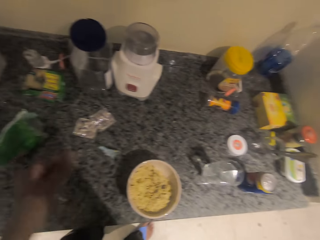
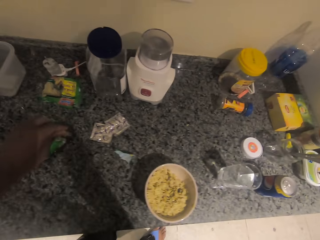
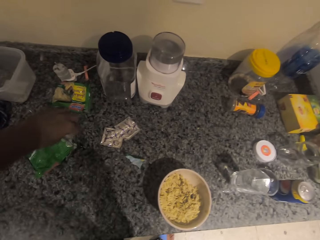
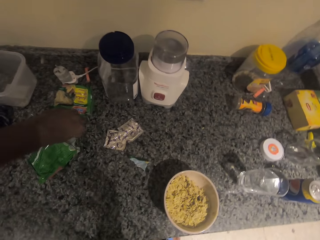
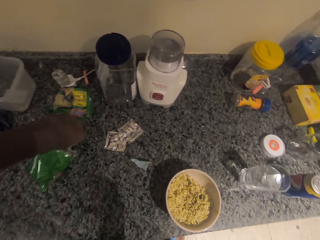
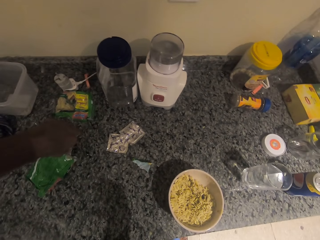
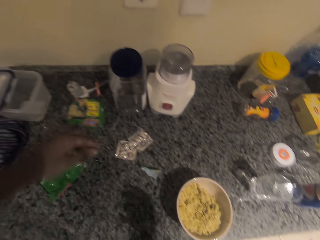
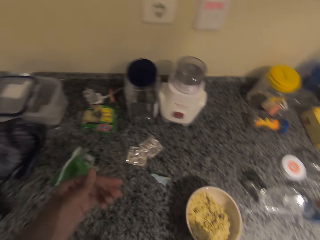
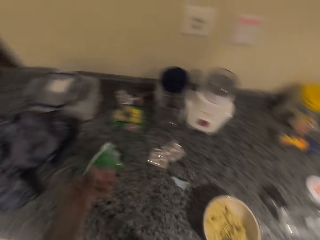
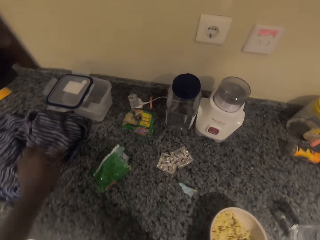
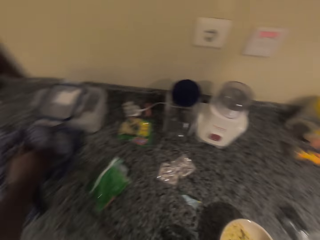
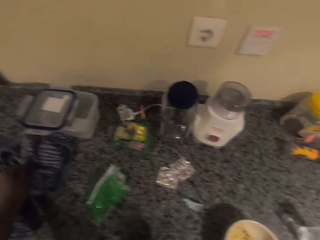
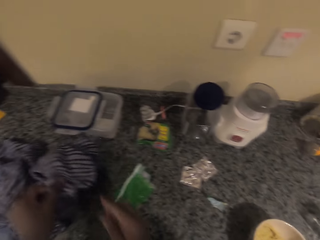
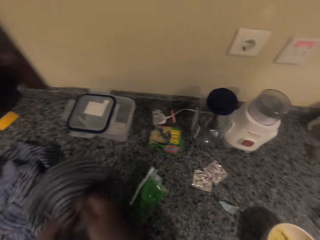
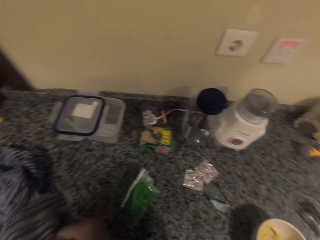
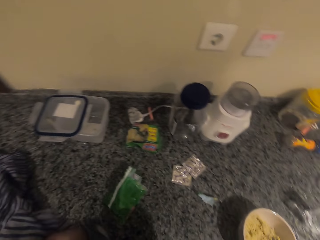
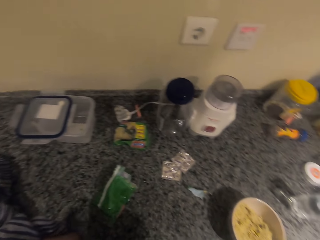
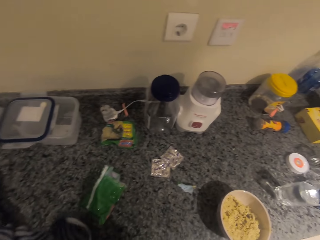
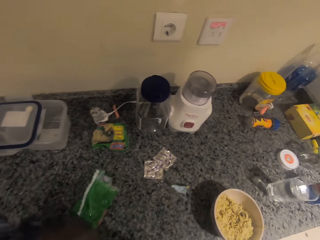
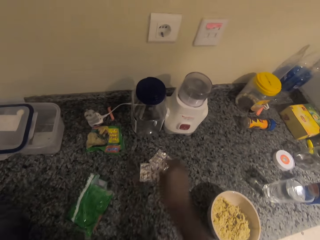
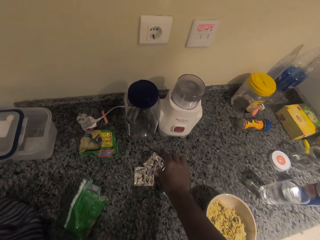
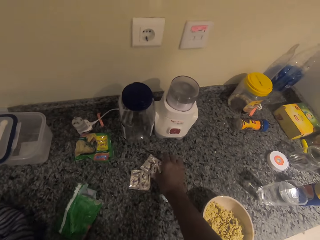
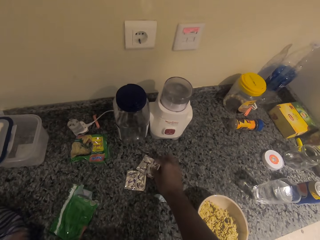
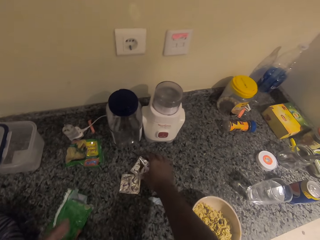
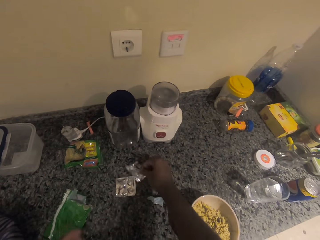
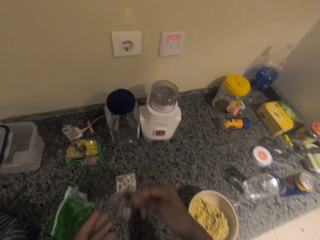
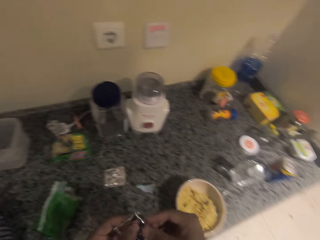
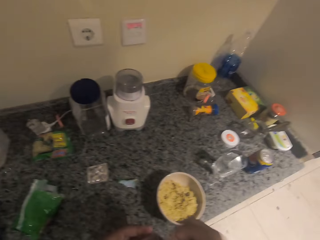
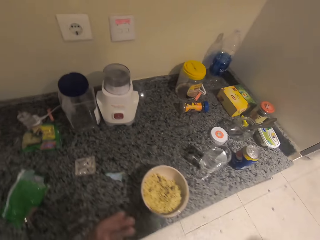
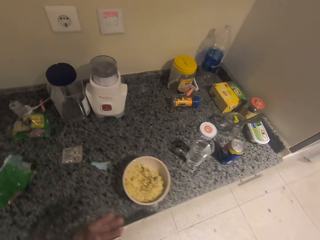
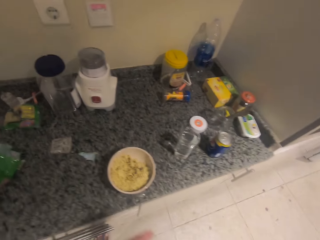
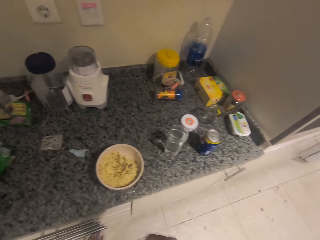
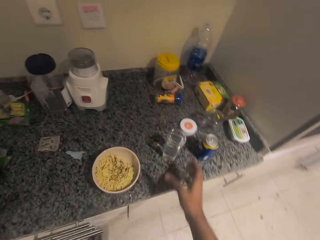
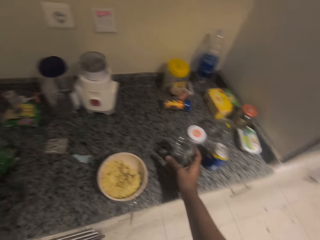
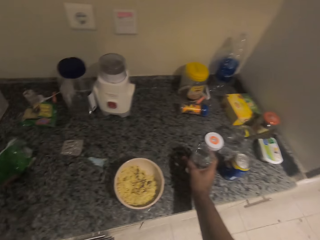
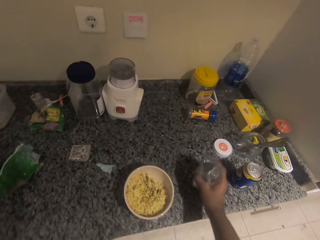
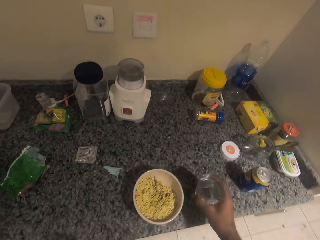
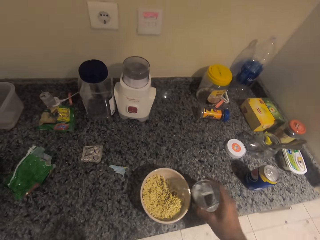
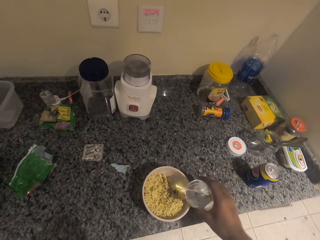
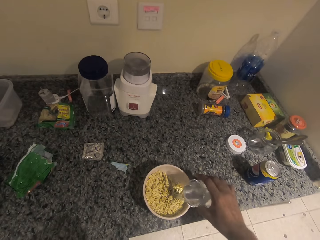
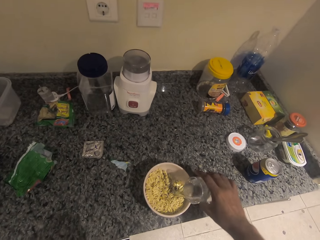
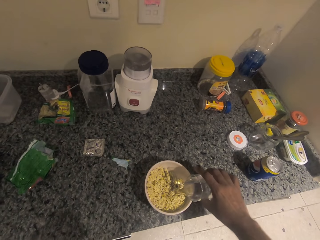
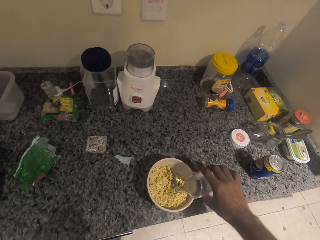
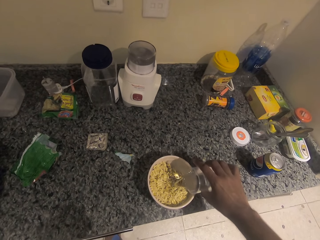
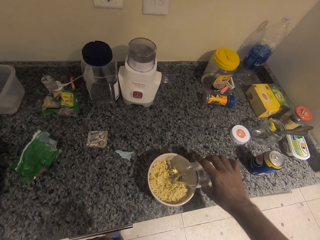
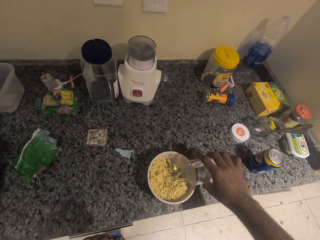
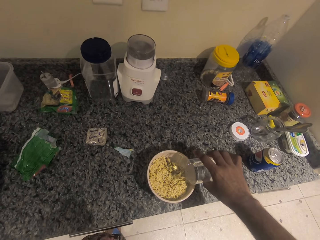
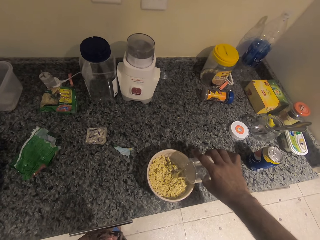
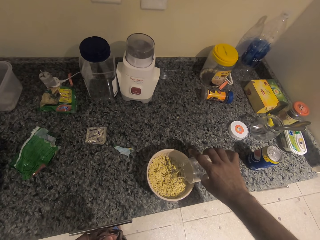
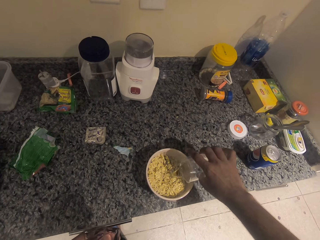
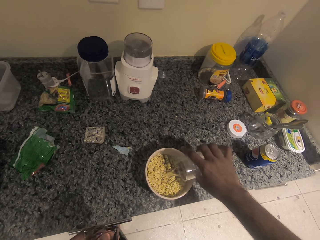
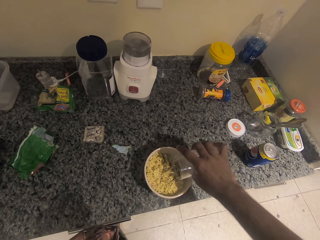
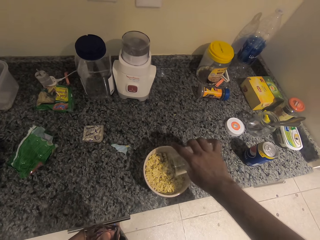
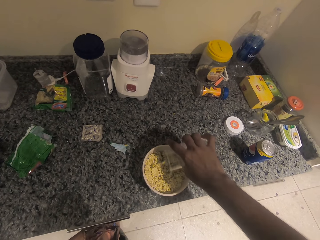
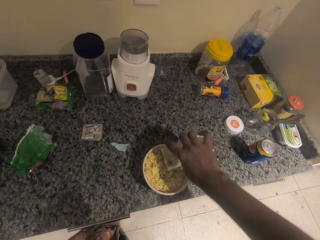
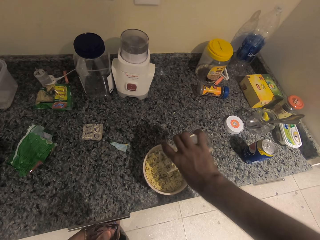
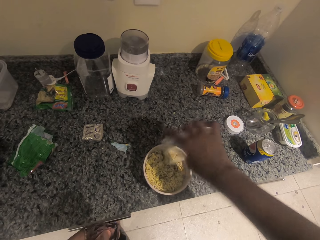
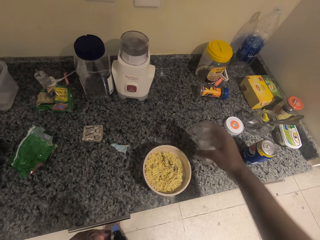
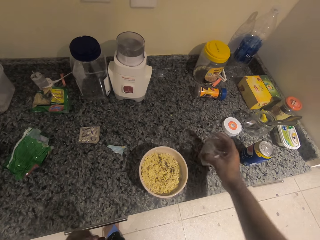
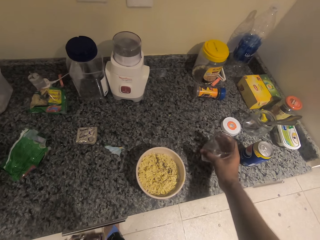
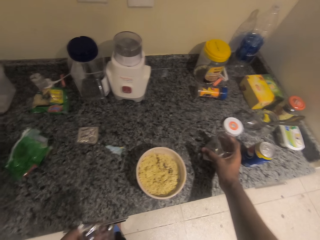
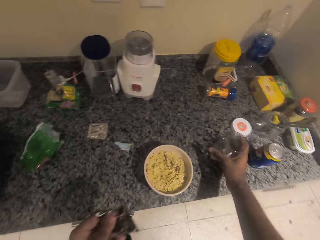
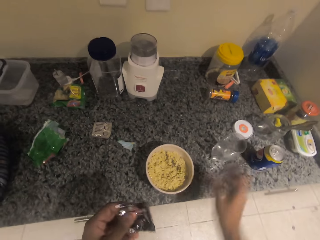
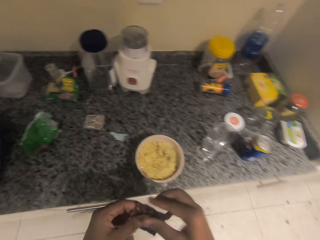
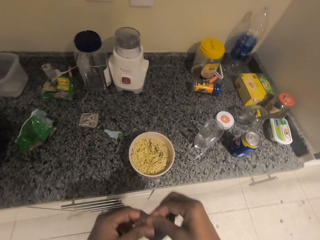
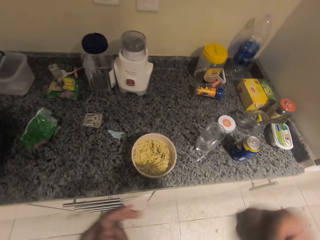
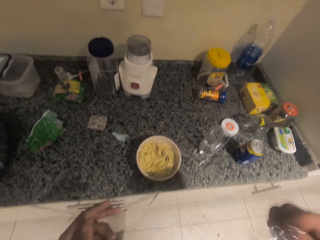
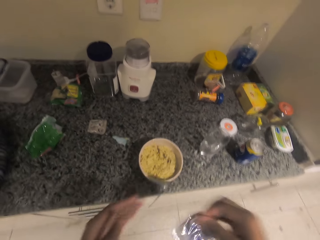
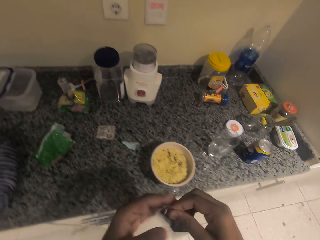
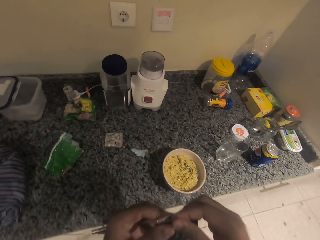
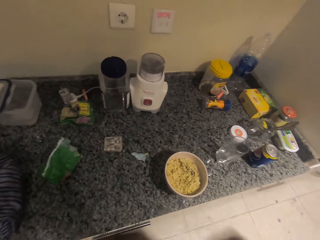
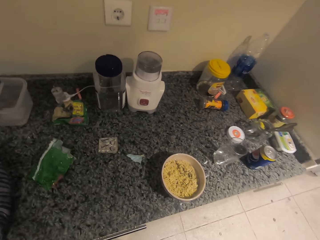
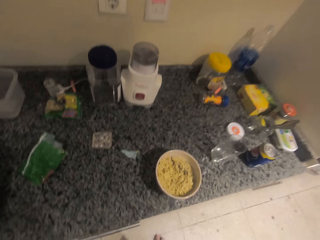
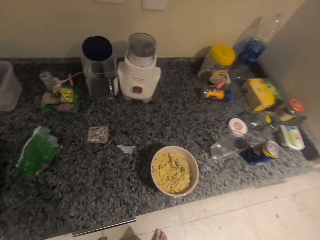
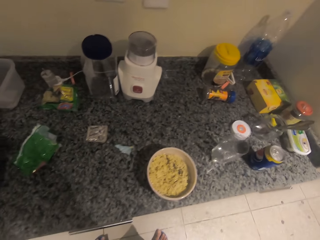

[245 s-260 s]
The camera wearer puts the polythene in the bigger polythene. They wipe their hand with a kitchen towel. They pick up a seasoning packet, pick the glass of water and pour the water in the bowl with noodles. They put the glass on the table.

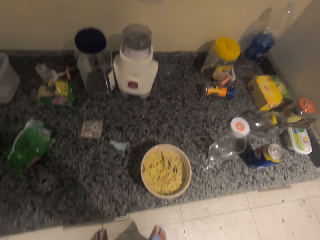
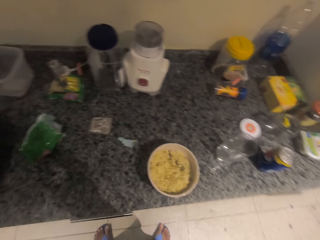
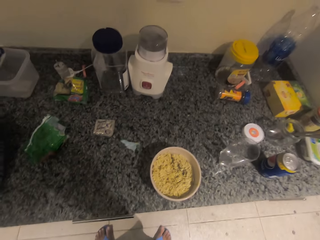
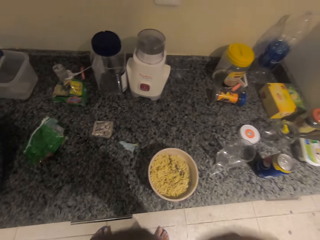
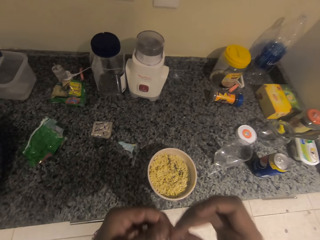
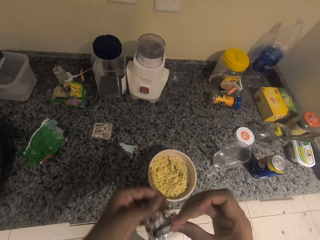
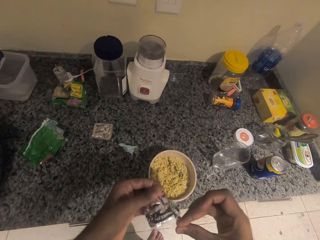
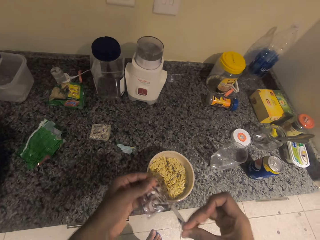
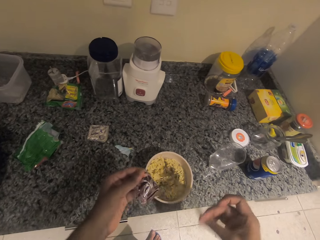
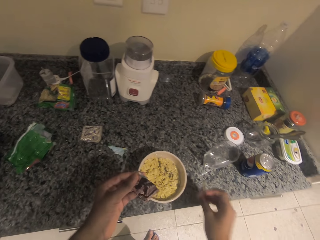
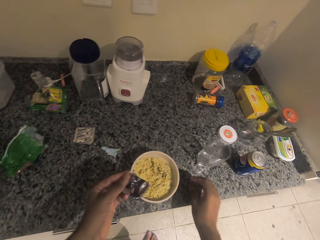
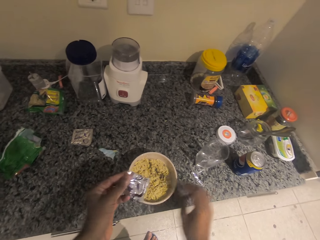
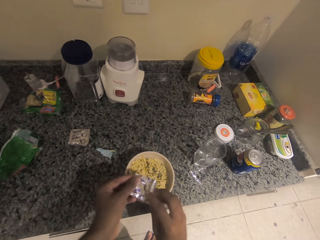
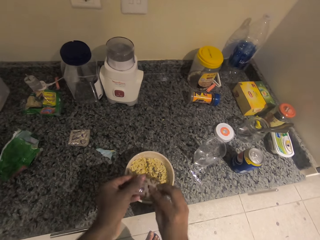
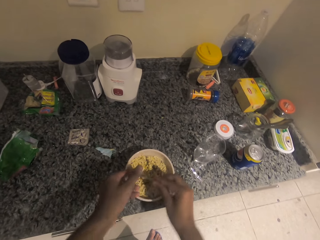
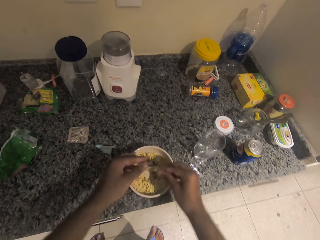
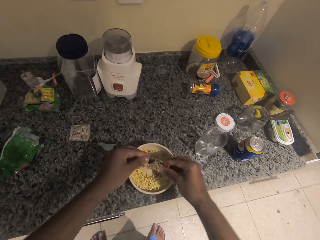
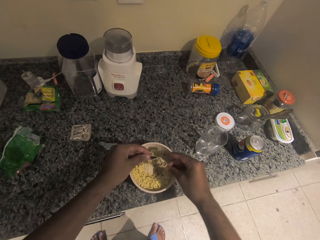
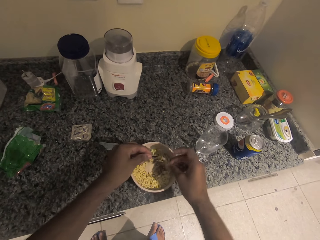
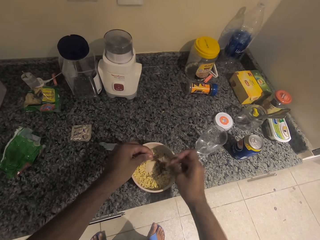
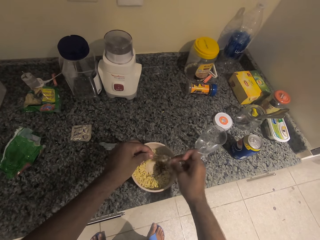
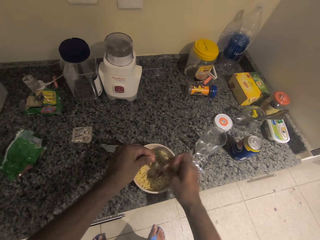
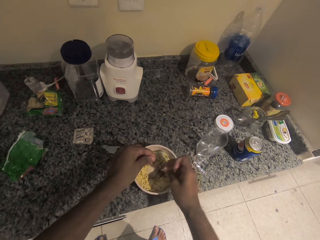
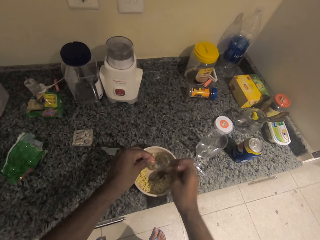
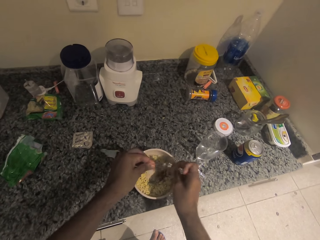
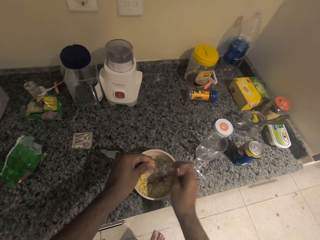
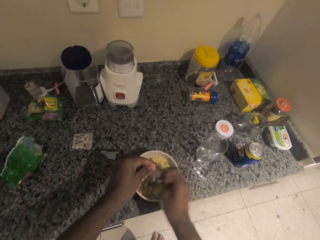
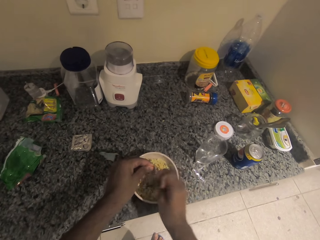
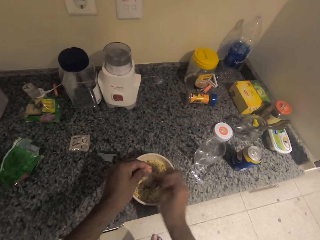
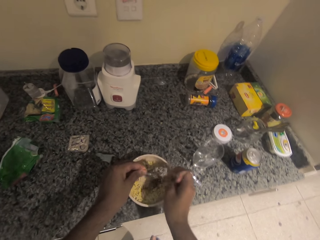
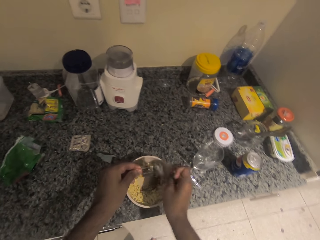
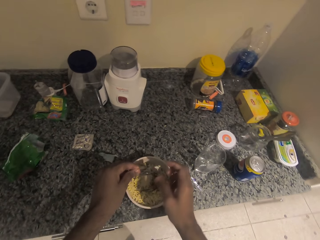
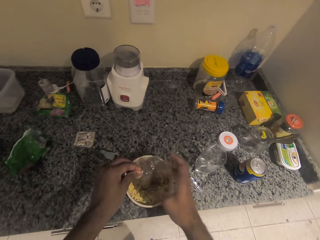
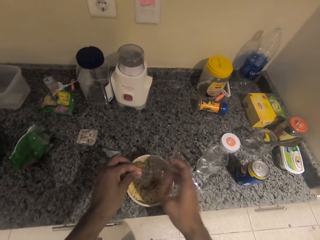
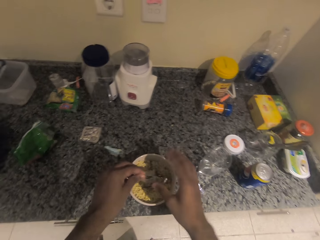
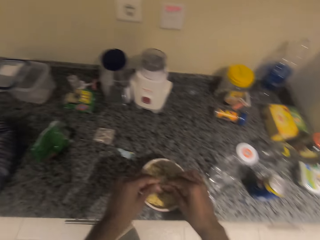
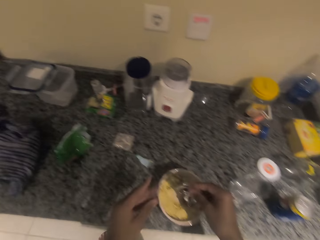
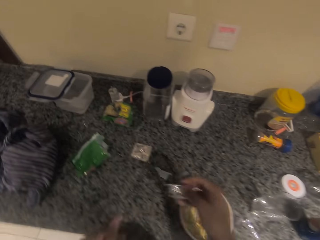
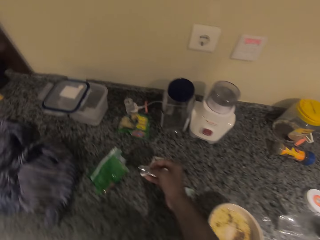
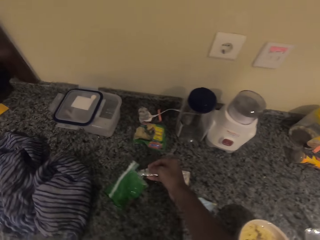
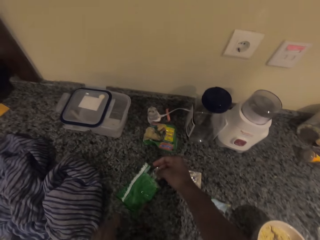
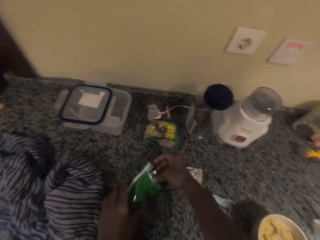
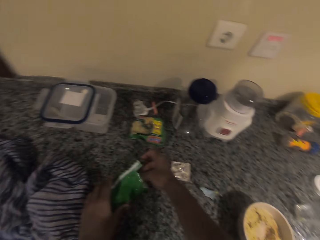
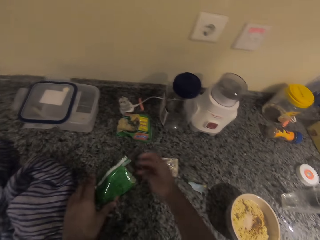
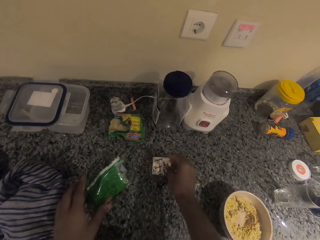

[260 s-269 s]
The camera wearer opens the seasoning packet. They pour the noodle seasoning in a bowl with noodles.
